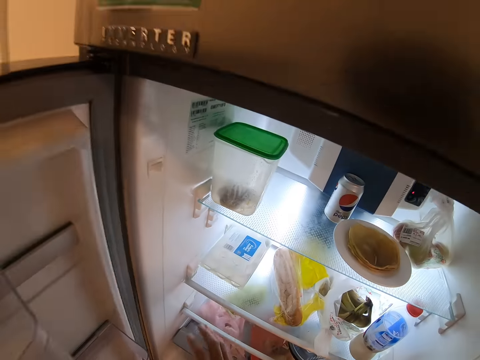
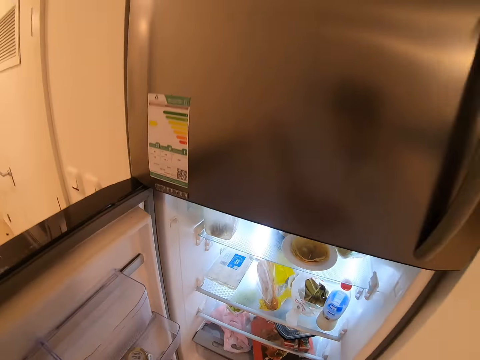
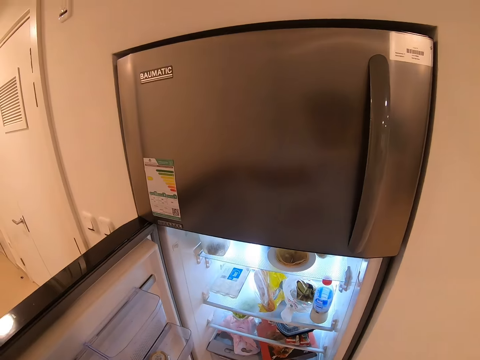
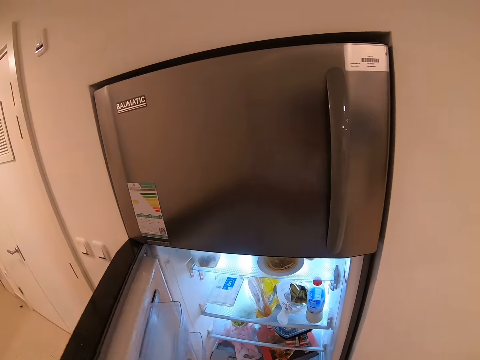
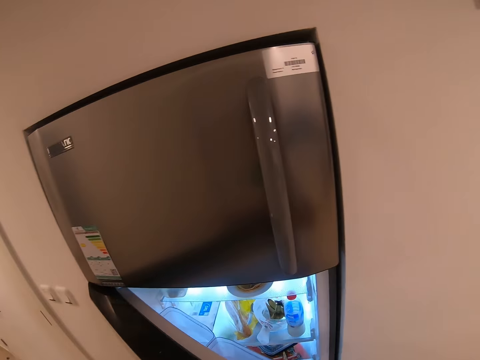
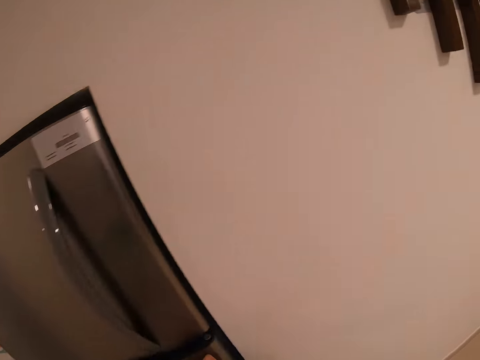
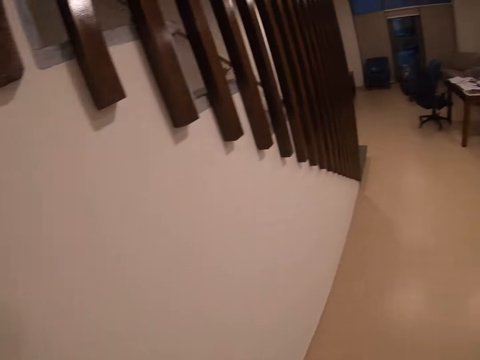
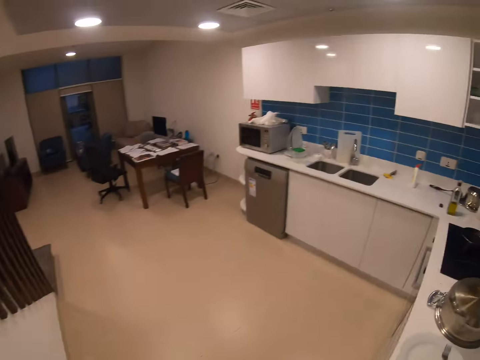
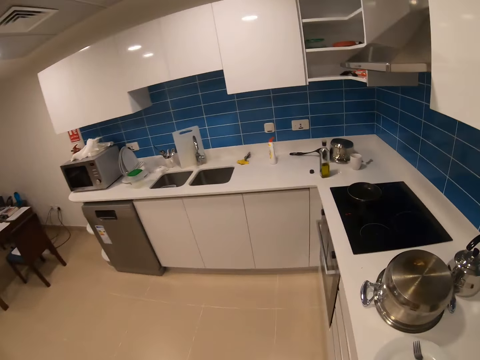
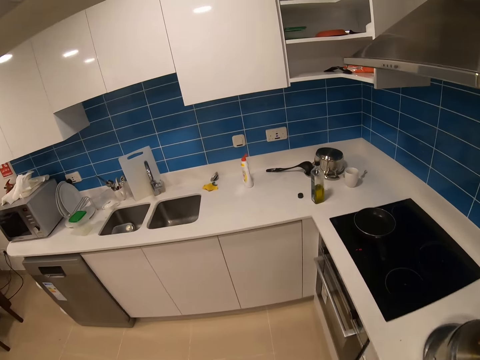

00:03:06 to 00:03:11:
The camera wearer closes the fridge. They carry the eggs. They walk around.

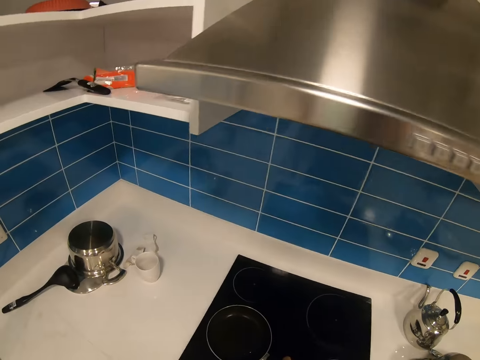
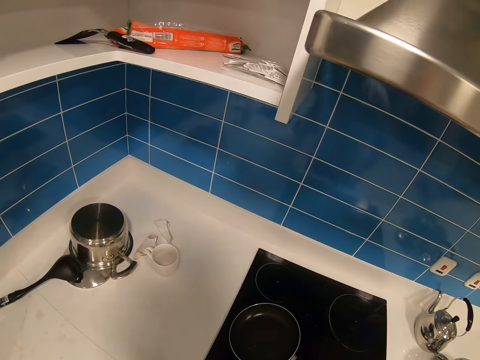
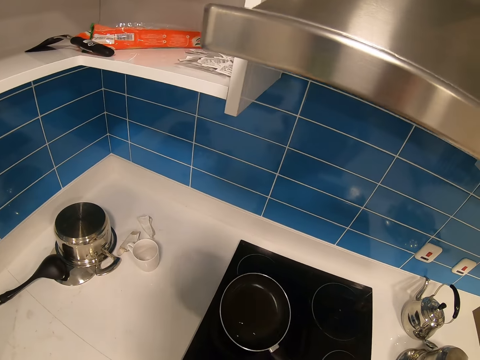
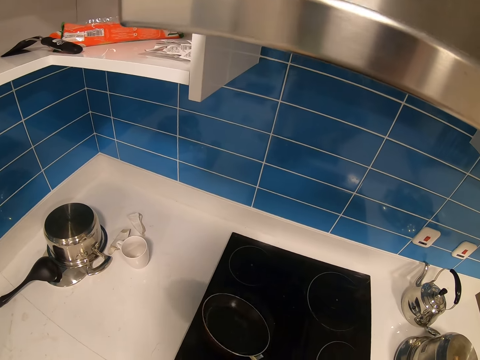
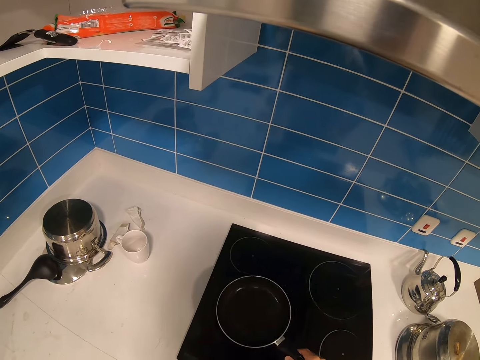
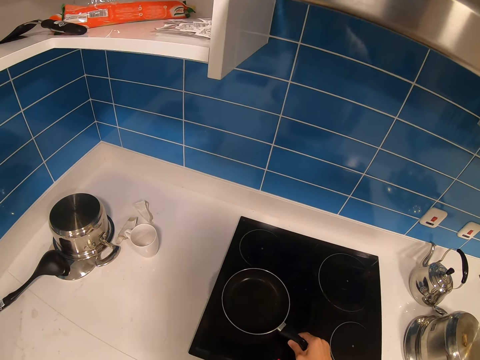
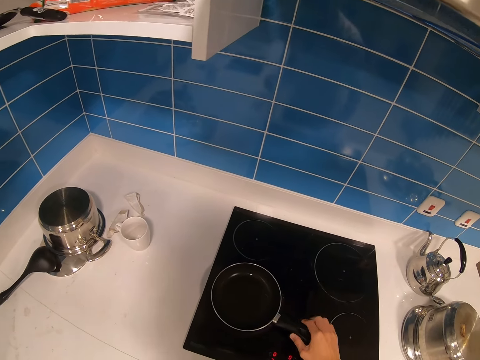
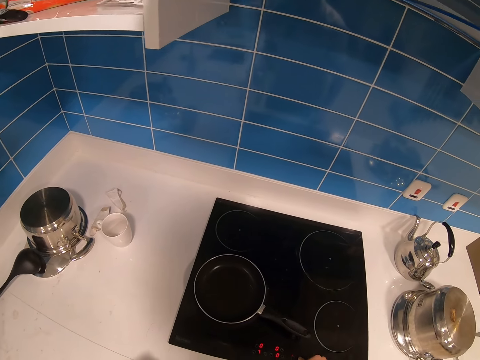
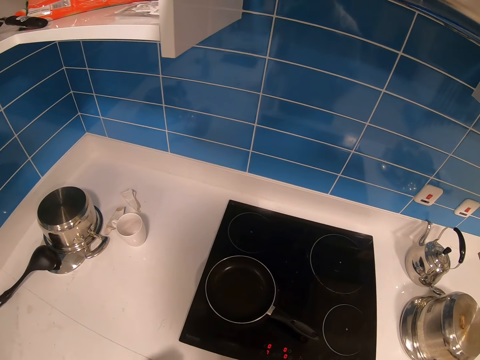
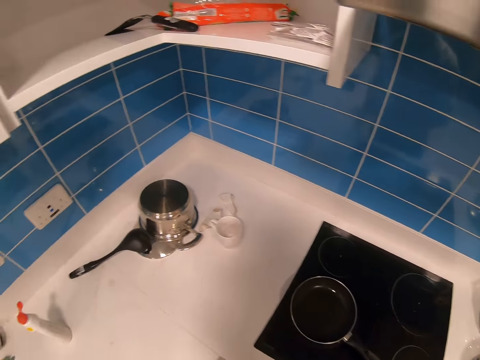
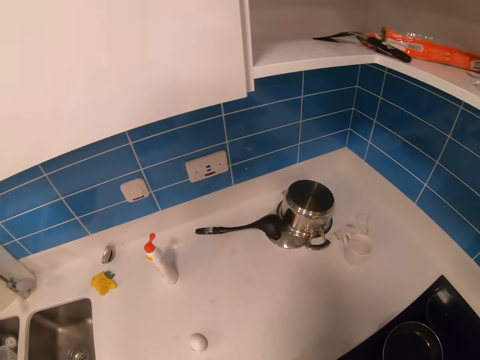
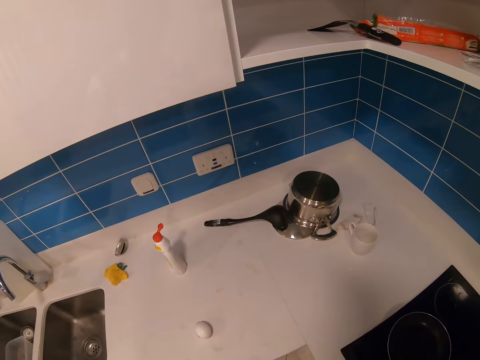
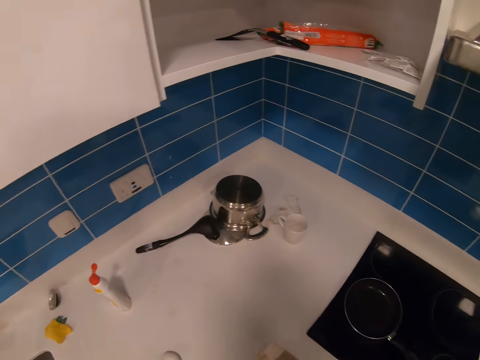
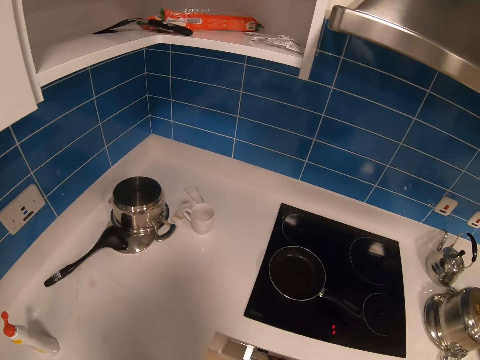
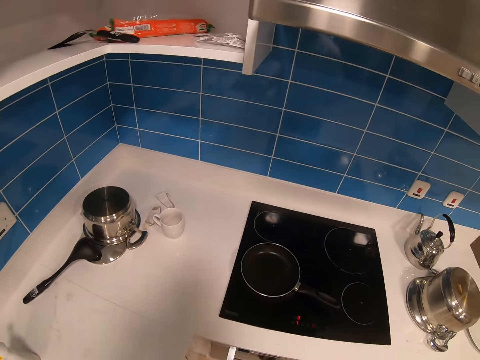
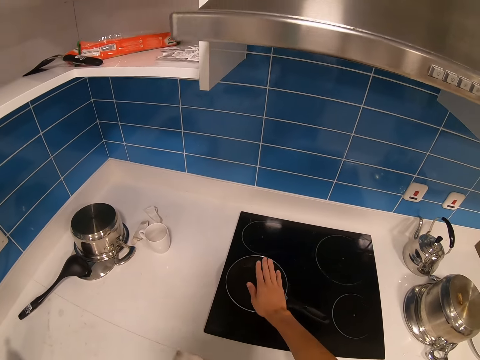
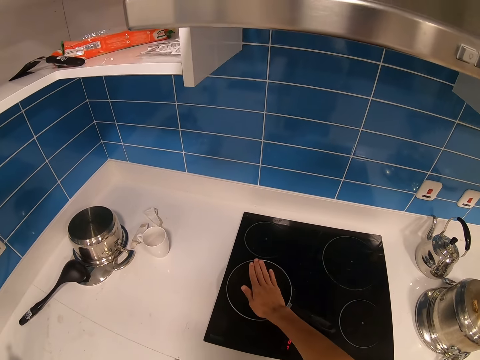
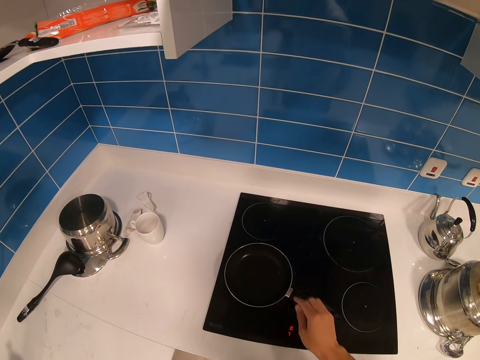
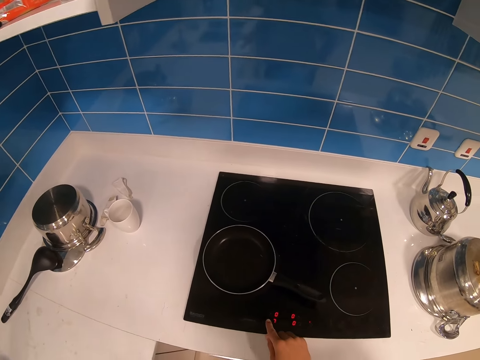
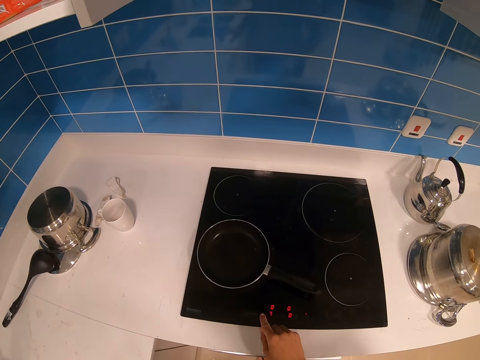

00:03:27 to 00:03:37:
The camera wearer shakes the pan. They spread the oil on the cooking pan. They put back the pan. They look around the kitchen. They place a hand on top of the cooking pan.

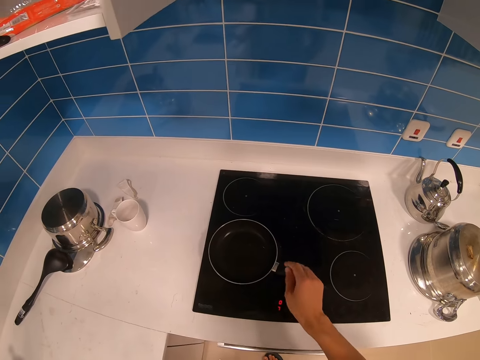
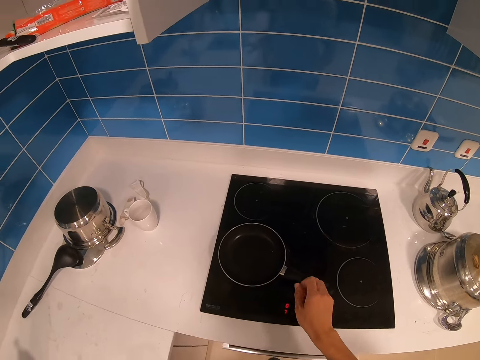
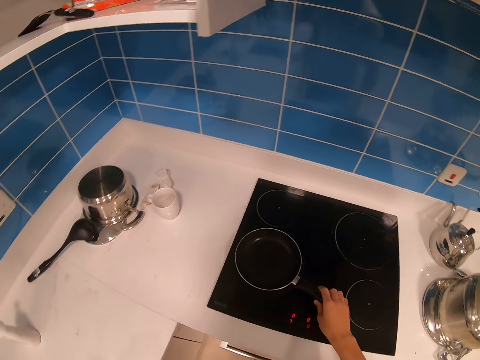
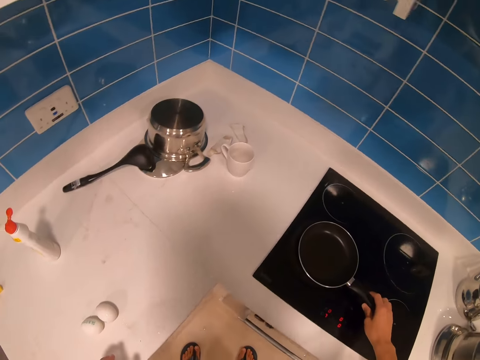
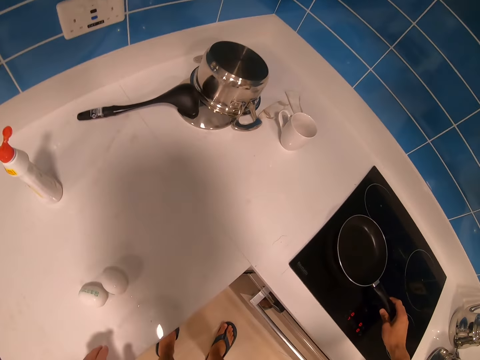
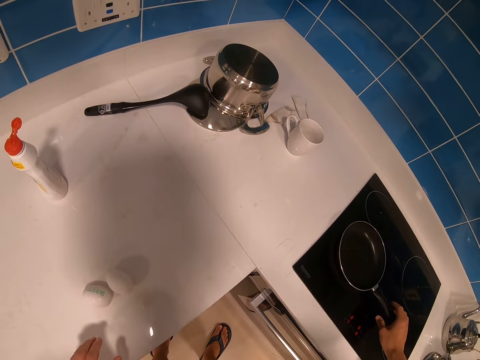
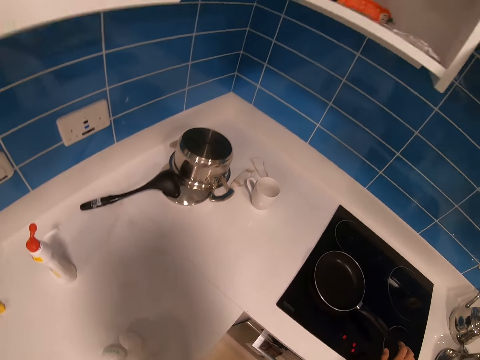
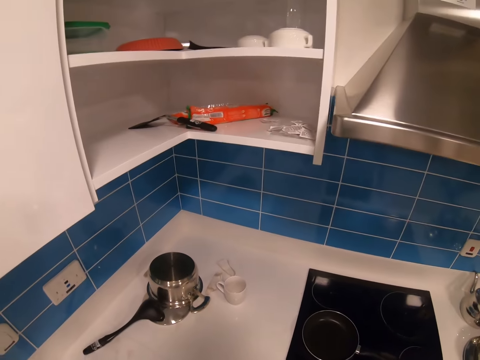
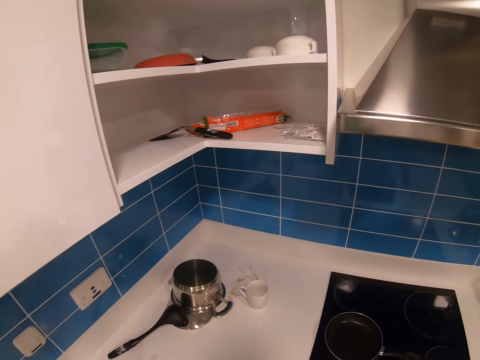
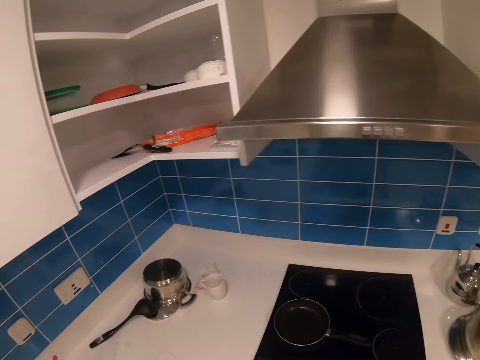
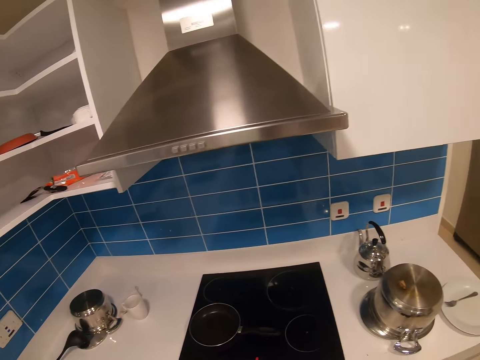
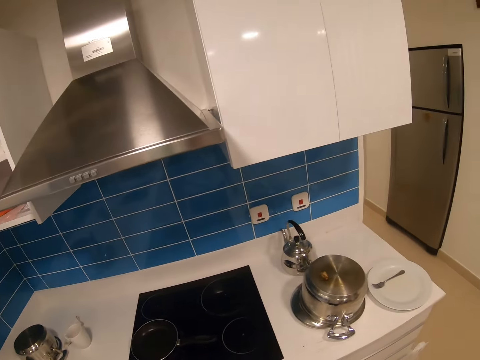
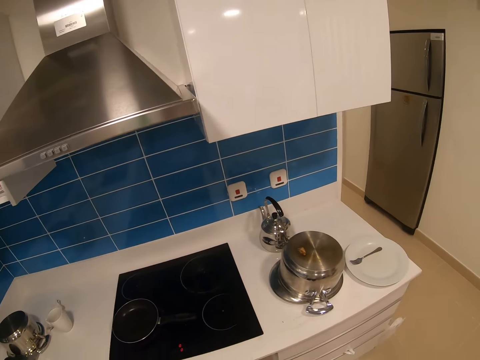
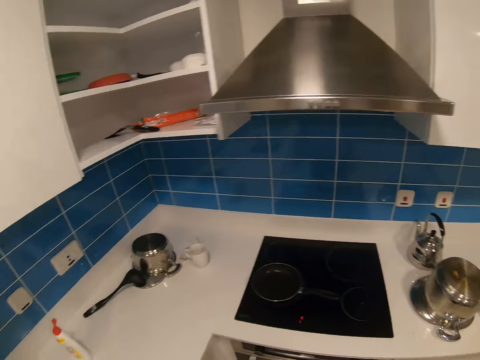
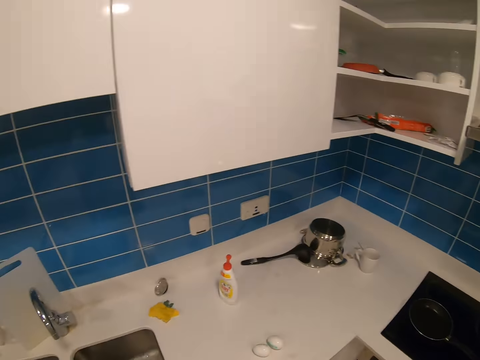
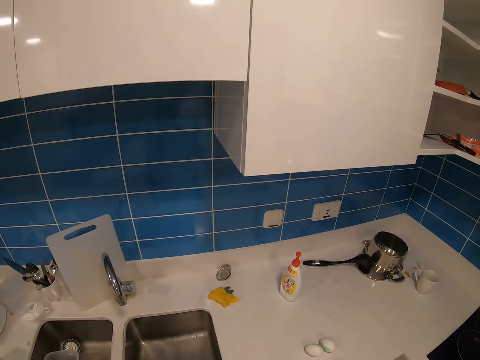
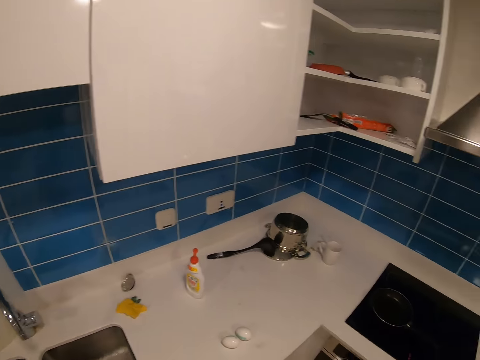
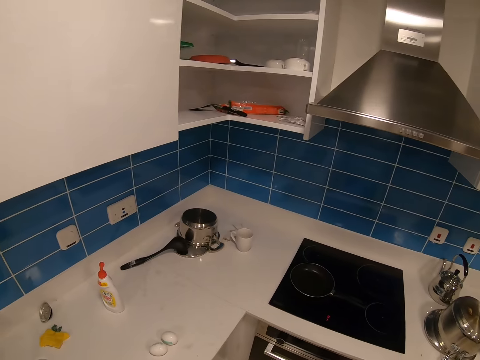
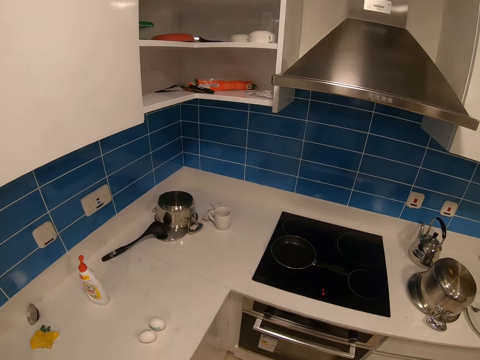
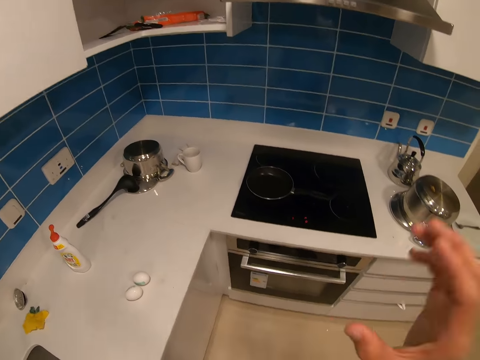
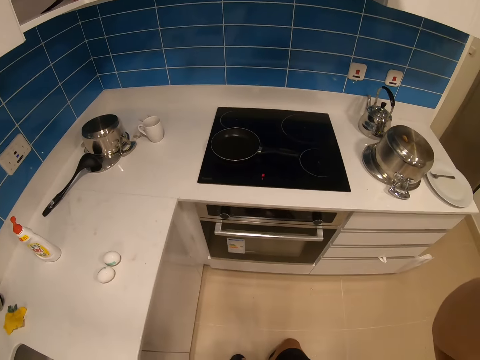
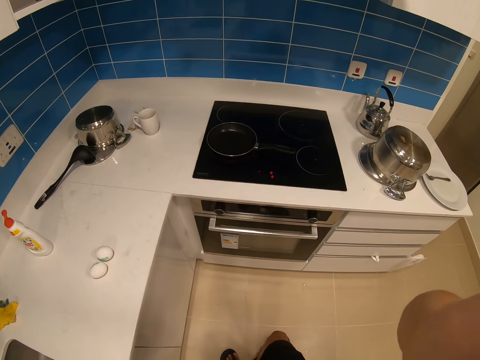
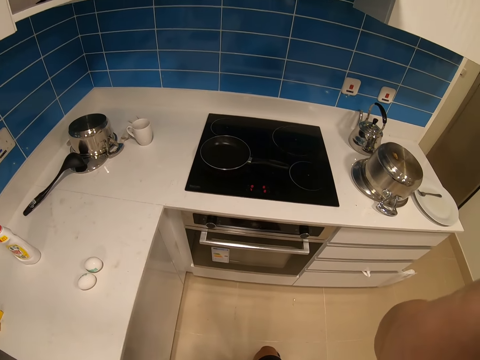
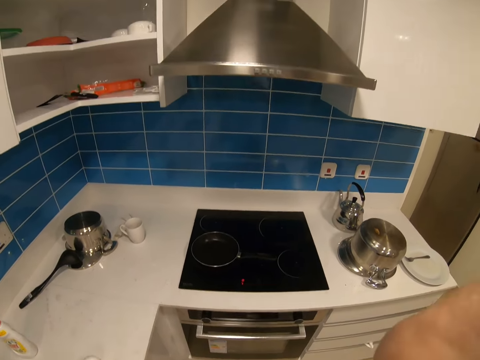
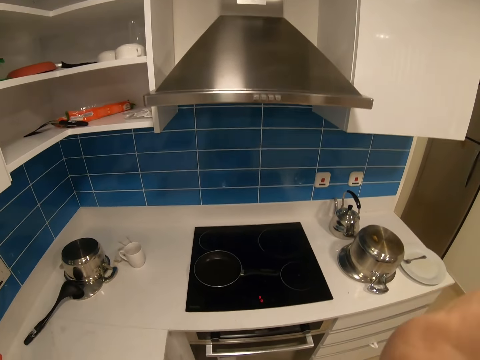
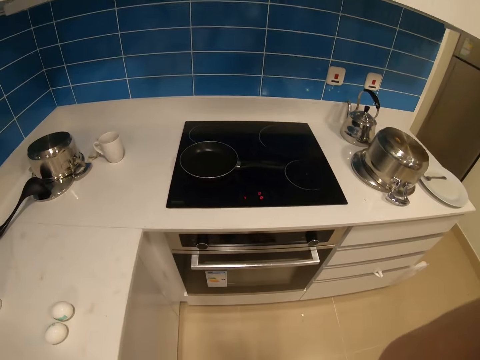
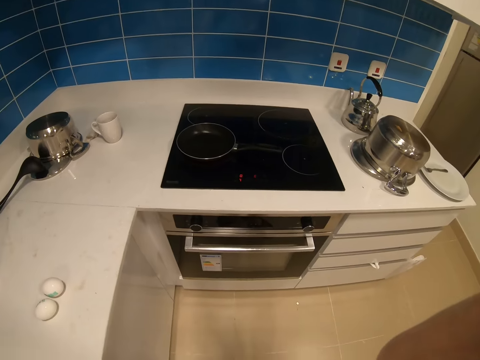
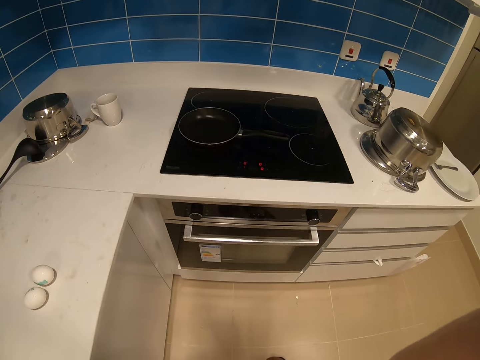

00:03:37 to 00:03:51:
The camera wearer regulates the gas. They hold the handle of the cooking pan. They look around the kitchen. They look around. They adjust the camera.
